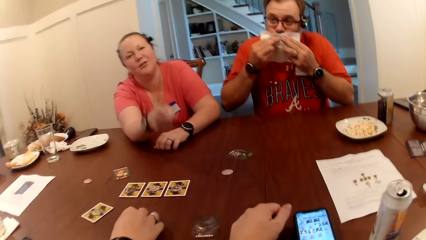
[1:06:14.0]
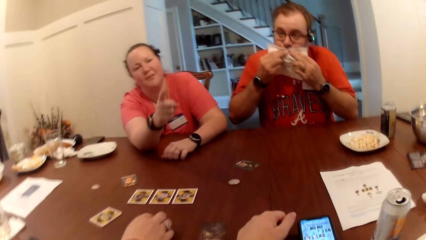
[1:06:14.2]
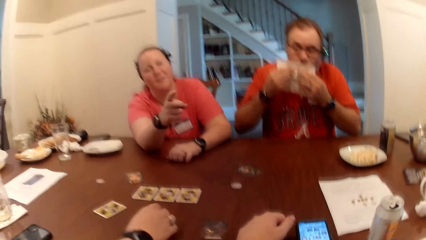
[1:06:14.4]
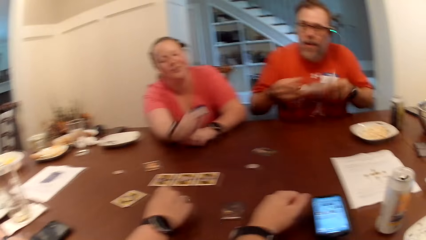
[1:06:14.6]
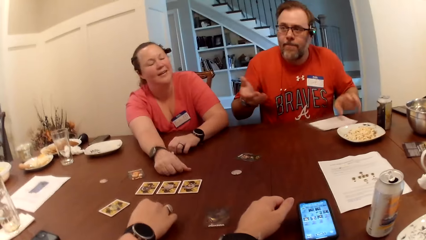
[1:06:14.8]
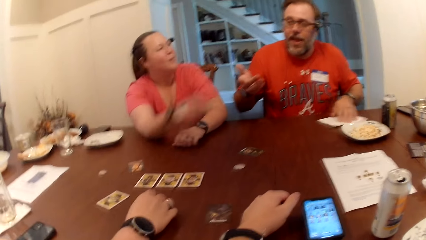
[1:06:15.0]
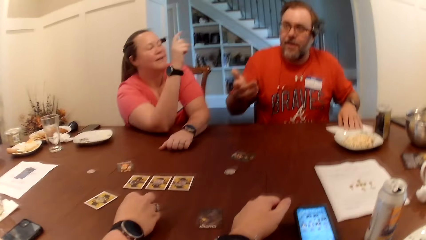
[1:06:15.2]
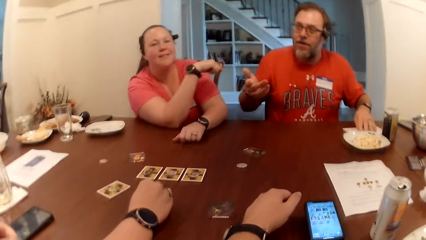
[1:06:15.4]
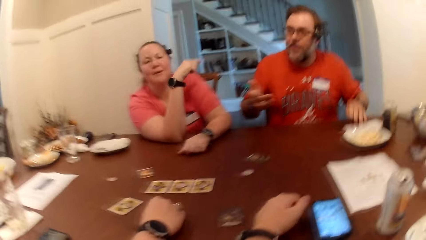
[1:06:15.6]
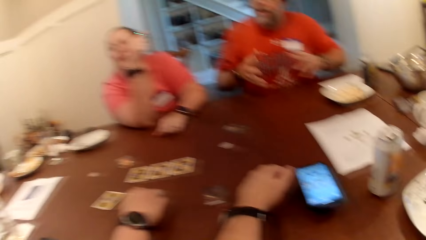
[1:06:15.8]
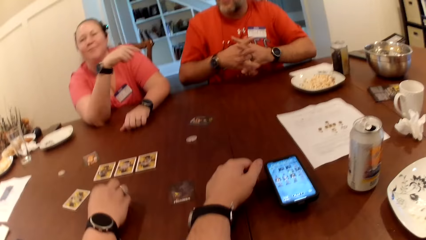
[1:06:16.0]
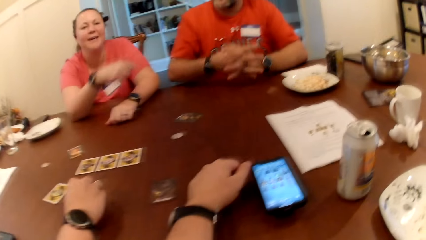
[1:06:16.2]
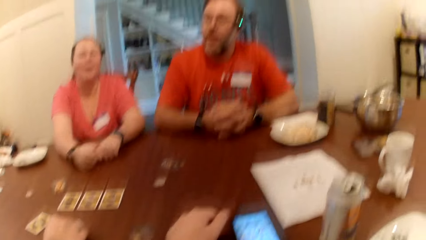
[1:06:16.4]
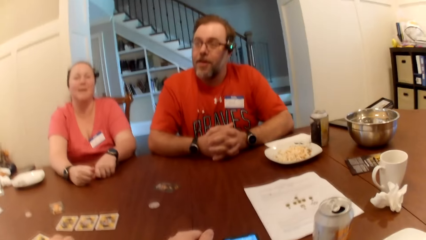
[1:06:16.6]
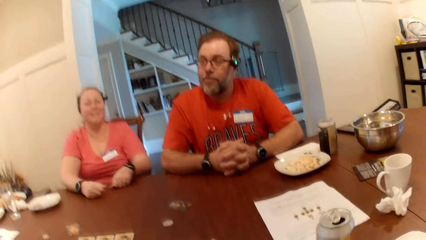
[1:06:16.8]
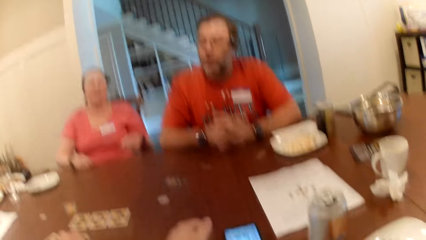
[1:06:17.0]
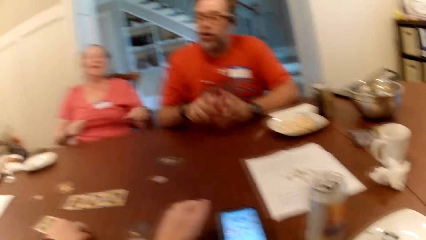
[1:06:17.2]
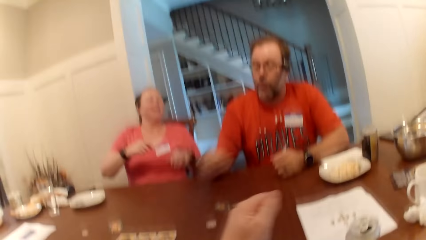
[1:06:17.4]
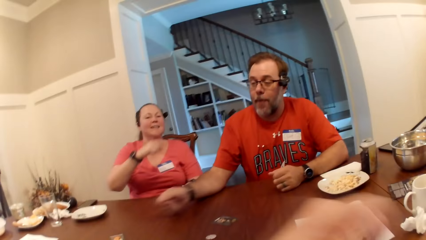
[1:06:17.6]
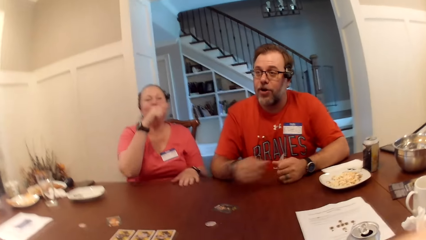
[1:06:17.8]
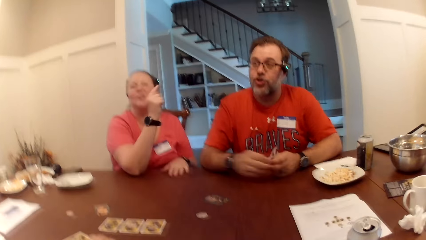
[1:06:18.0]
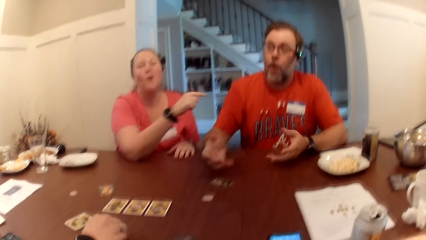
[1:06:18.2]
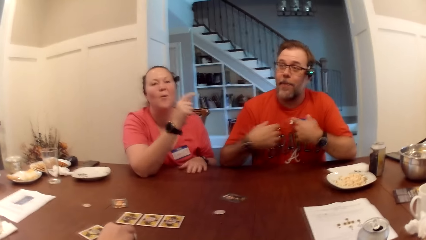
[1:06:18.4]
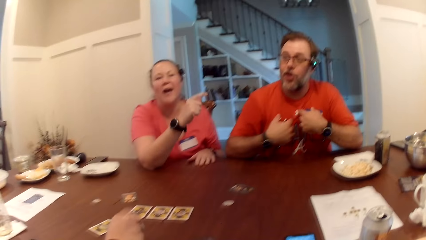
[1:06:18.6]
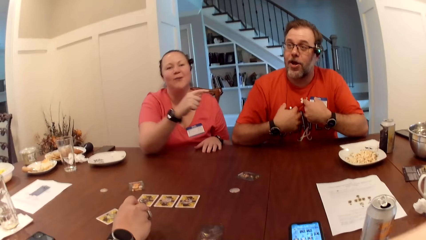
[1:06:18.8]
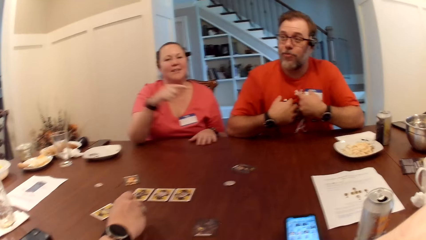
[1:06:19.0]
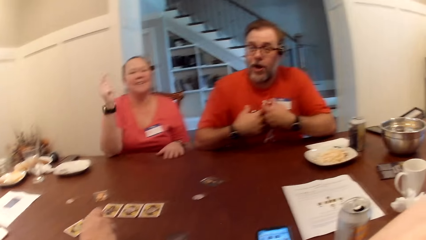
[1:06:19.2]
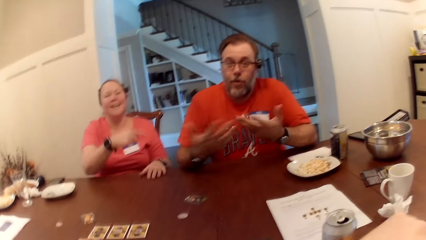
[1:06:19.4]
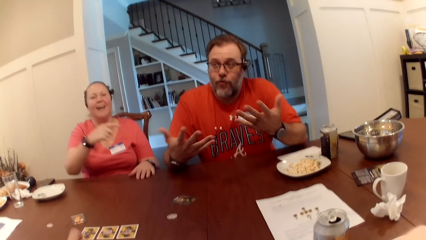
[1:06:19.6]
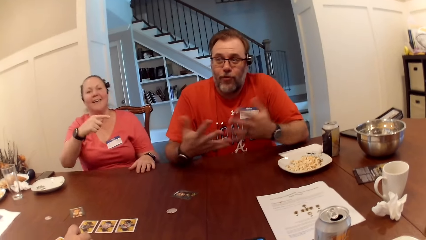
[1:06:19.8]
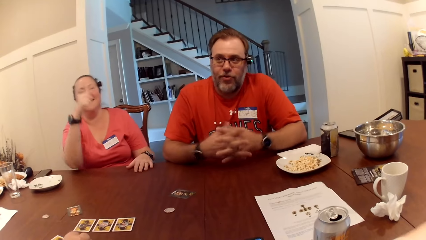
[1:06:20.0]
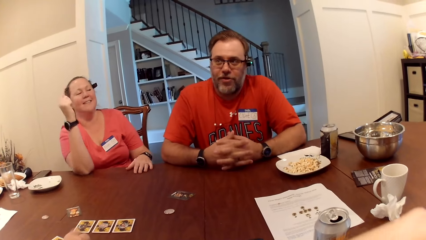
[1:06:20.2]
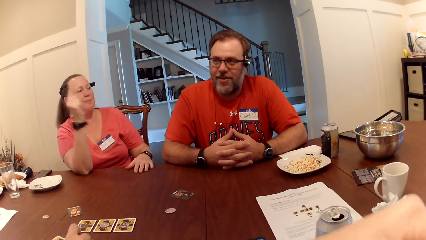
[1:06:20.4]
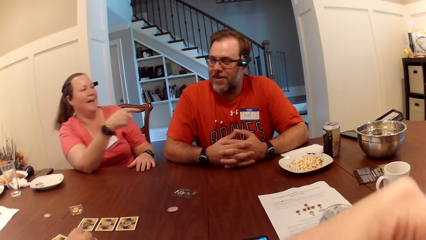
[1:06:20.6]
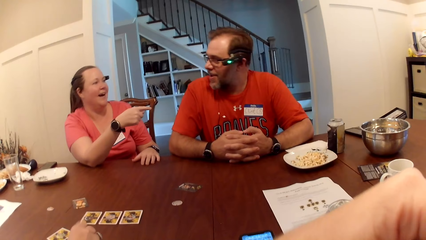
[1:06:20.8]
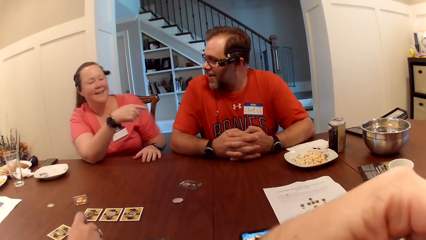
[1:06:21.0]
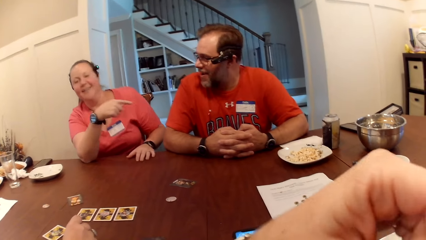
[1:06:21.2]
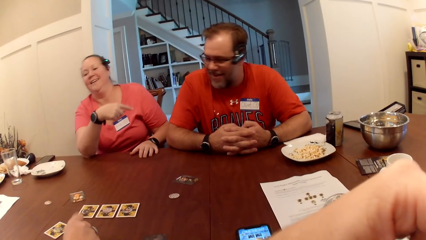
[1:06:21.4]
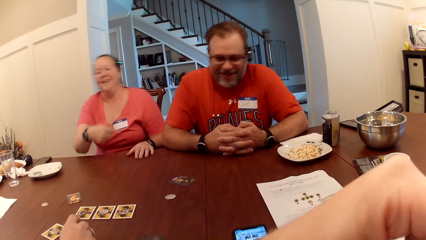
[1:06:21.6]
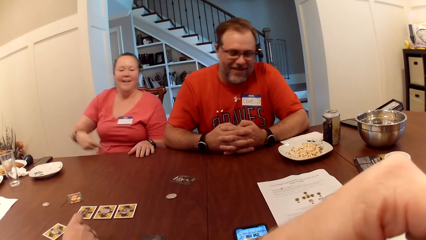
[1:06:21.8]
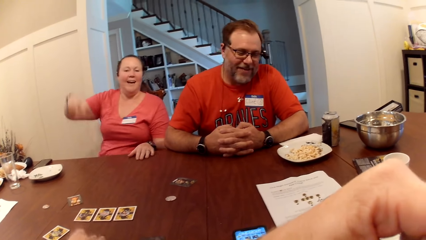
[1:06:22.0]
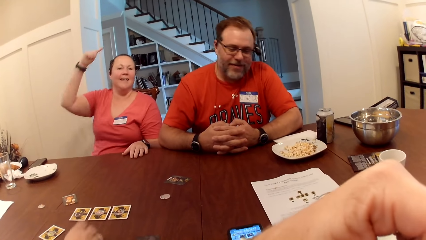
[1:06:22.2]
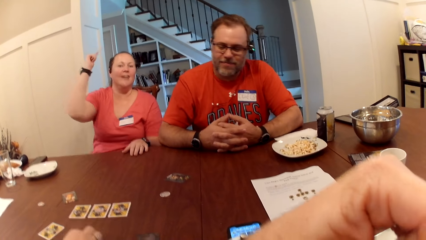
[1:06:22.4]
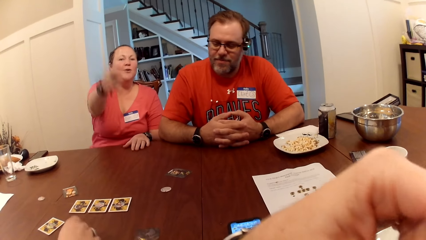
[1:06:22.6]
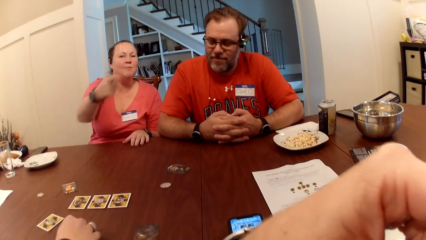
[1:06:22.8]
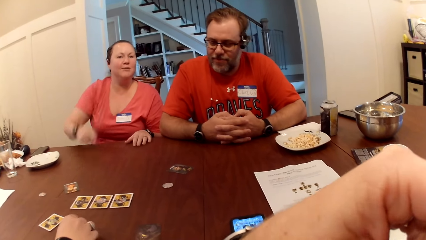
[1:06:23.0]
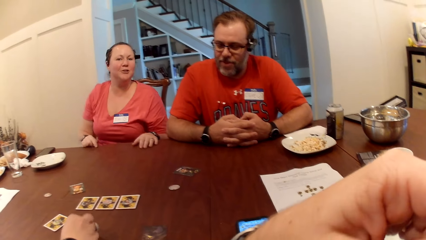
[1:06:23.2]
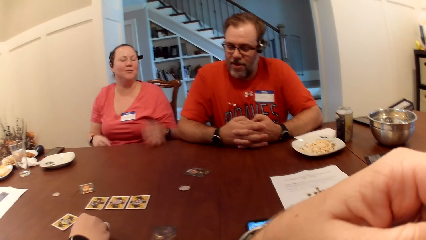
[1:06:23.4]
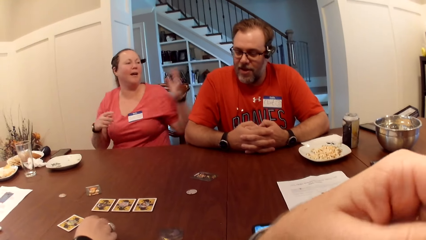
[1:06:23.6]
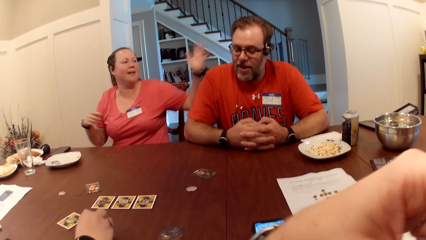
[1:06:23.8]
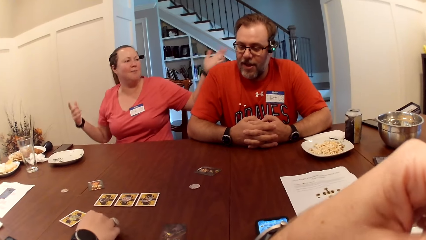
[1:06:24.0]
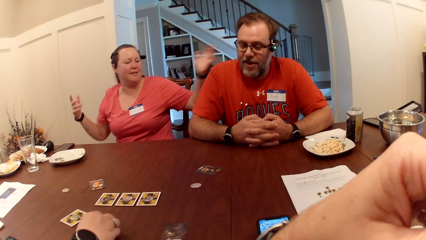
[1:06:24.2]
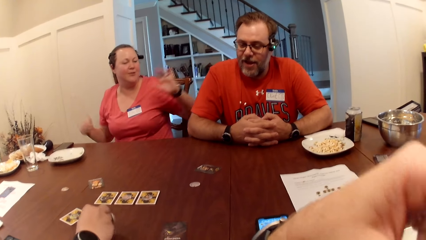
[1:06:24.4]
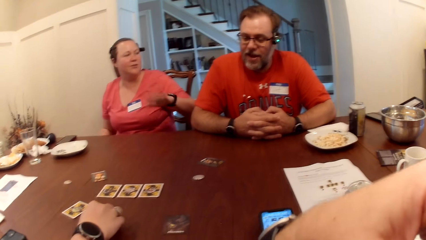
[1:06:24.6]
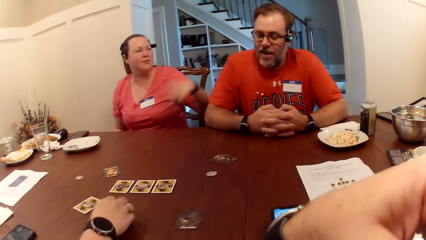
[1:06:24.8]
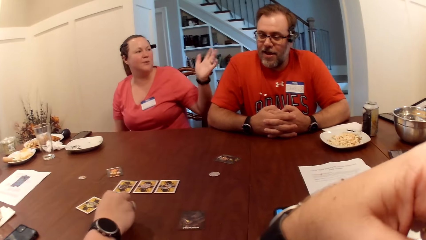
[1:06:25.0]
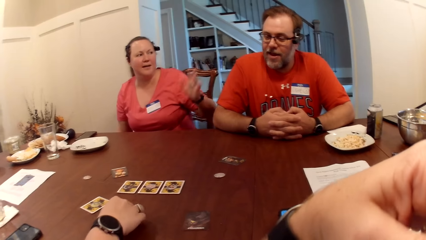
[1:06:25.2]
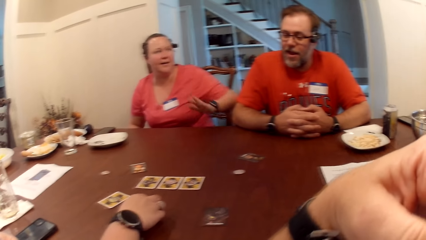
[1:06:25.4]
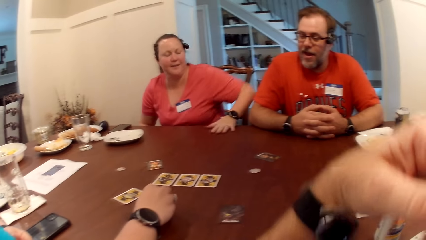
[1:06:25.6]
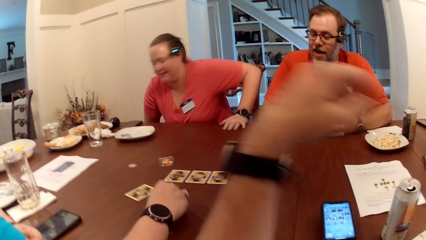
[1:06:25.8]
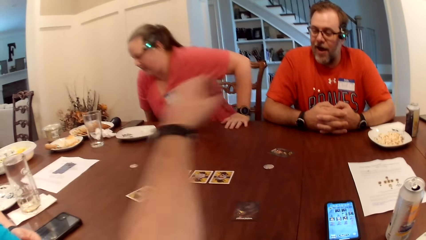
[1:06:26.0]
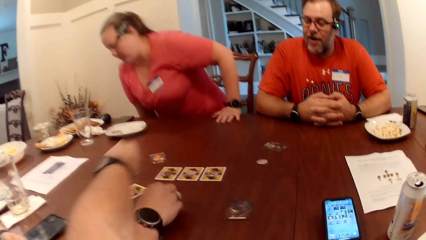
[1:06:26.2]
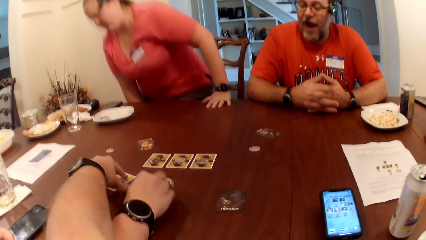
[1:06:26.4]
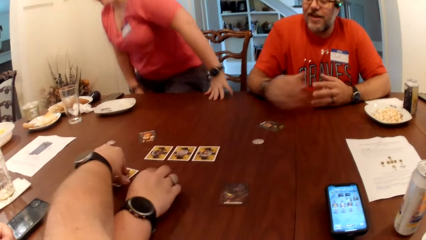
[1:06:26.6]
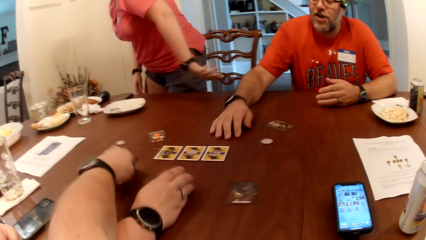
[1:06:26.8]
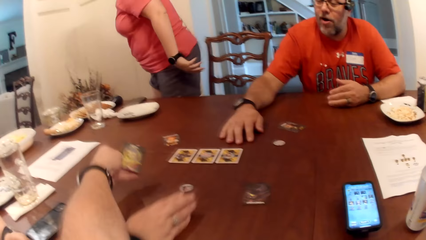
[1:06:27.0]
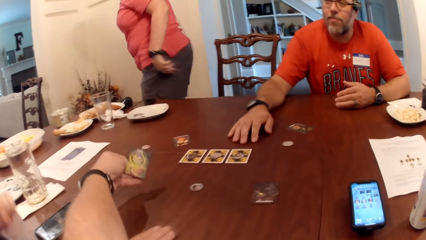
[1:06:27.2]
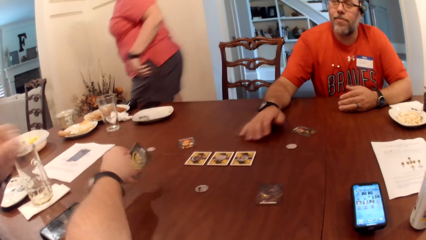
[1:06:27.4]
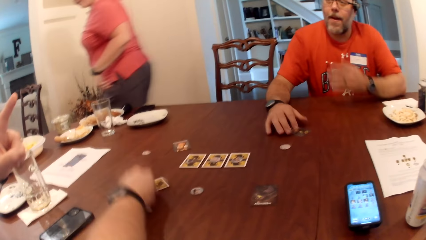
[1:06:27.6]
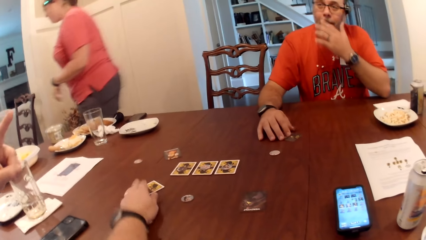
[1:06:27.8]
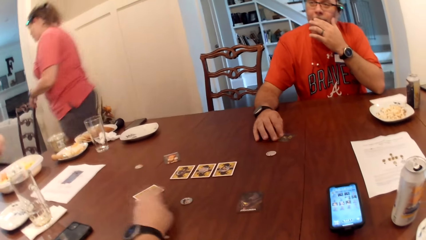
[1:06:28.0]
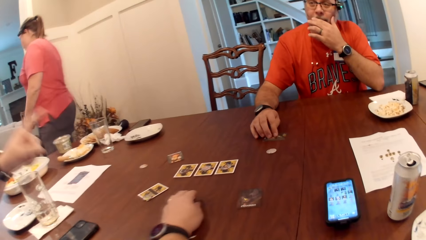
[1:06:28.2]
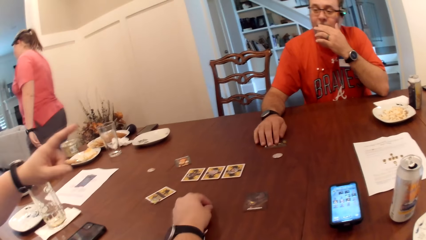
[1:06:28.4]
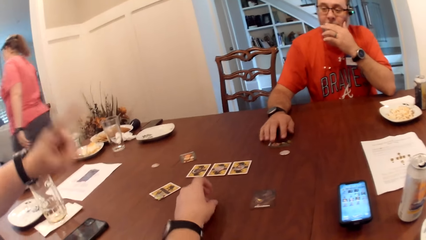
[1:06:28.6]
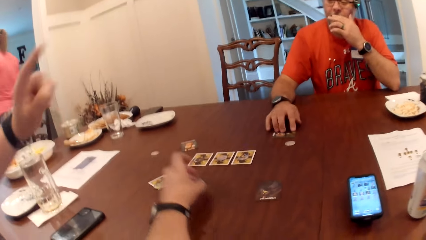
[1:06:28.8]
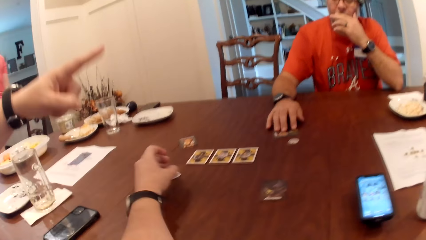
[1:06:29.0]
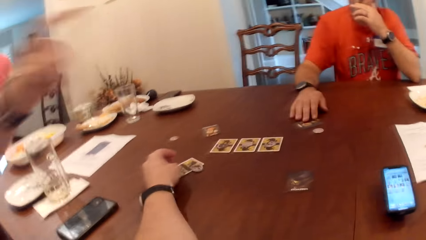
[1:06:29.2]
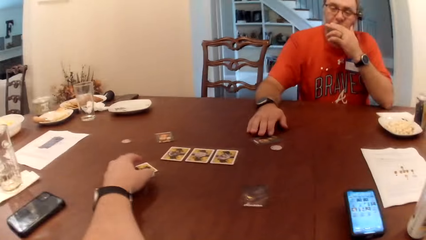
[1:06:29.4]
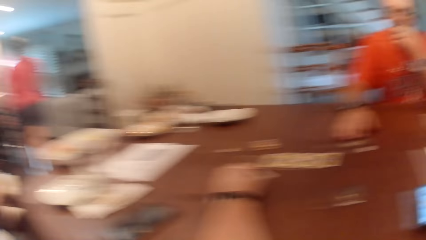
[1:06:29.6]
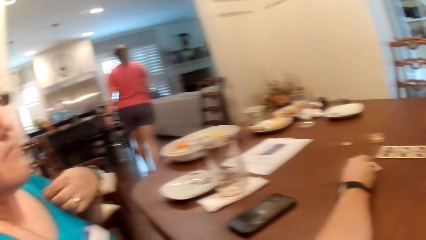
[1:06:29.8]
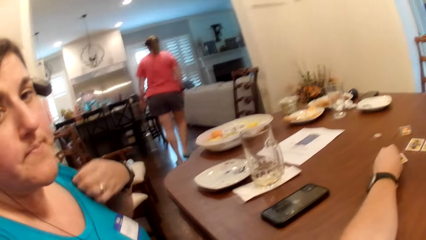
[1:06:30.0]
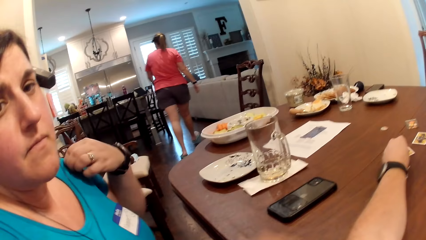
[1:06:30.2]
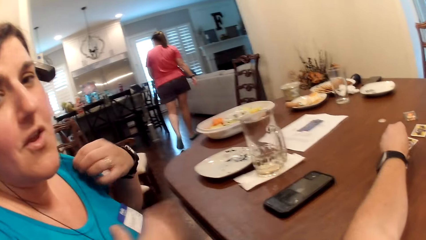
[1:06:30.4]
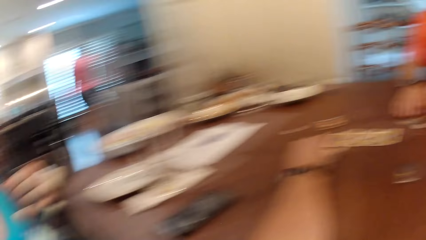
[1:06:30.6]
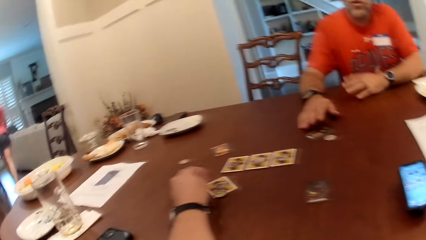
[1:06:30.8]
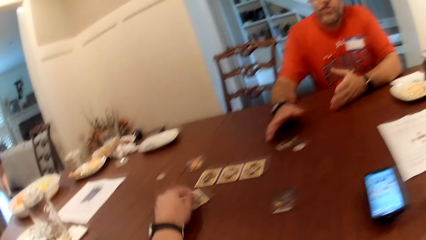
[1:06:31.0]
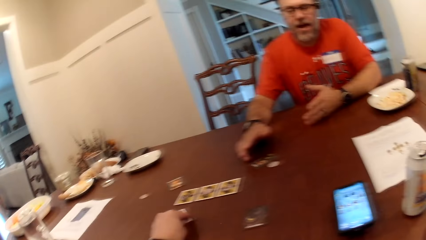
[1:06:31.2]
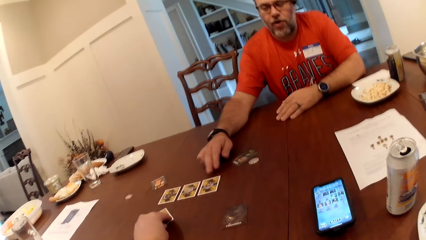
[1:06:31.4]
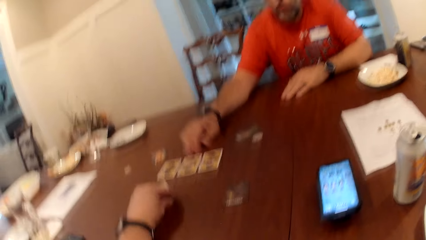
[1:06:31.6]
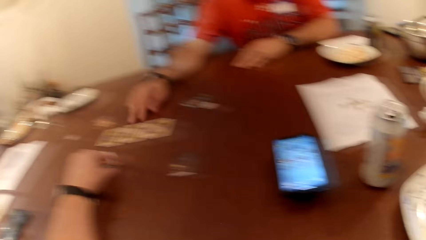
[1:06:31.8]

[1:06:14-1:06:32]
The man wipes his mouth with the paper towel with both hands. A woman interacts with the group with hand gestures. The man drops the paper towel on the table with his left hand, places both hands on the table, and locks the hands together. The woman removes both hands from the table and places both hands on the table. The man interacts with the group with hand gestures. The woman interacts with the man. The woman removes her right hand from the table, places her right hand on the table, removes both hands from the table, and places her left hand on the table. The camera wearer flips the card on the table with his left hand. The woman walks away. The man touches the card. The camera wearer picks up the token from the table with his left hand. He touches the chip, drops the token on the card on the table with his left hand, and touches the card. He picks up the token from the card on the table with his left hand.
